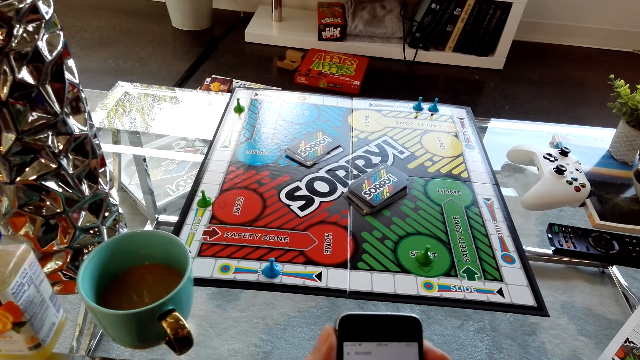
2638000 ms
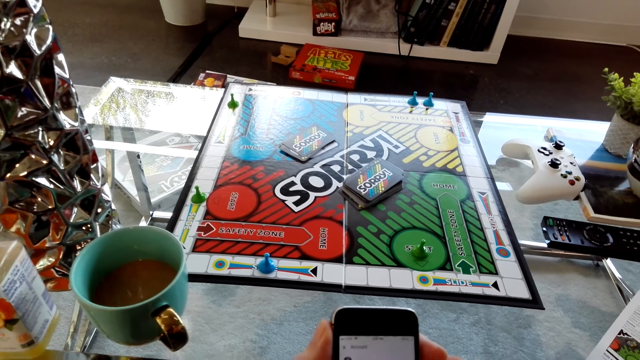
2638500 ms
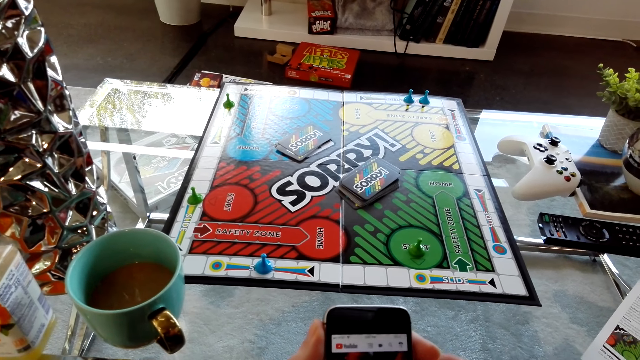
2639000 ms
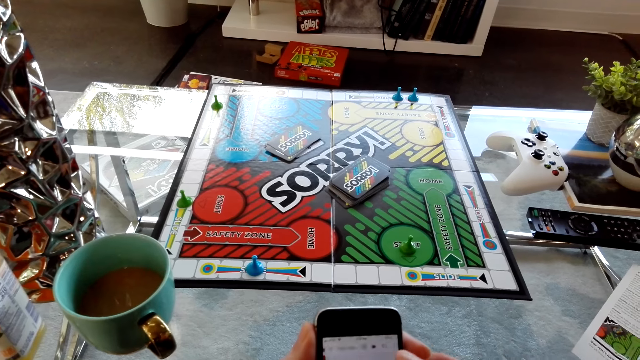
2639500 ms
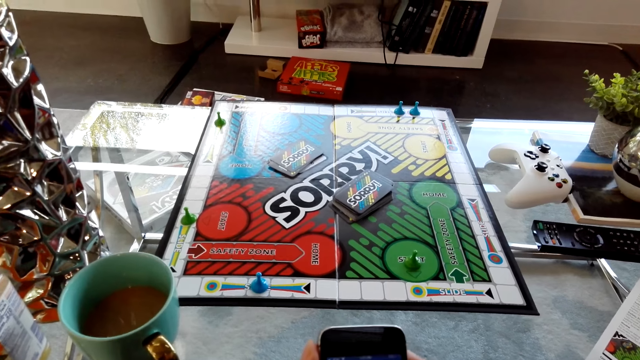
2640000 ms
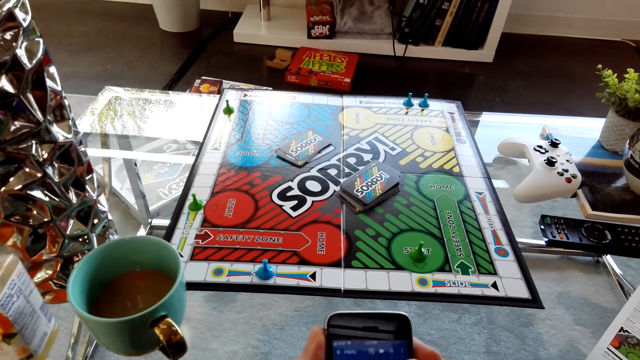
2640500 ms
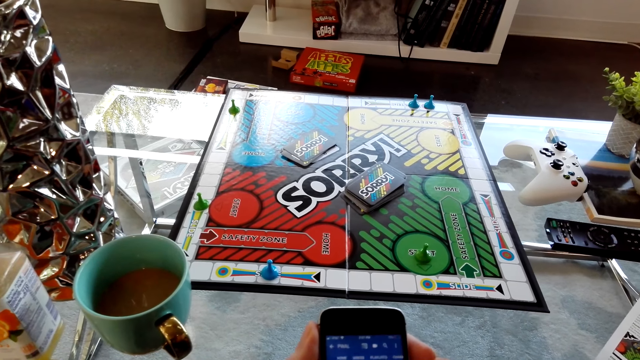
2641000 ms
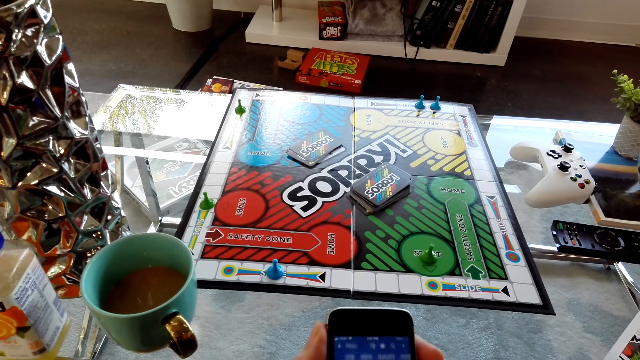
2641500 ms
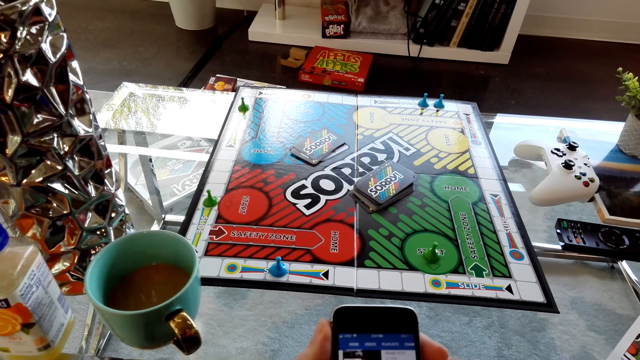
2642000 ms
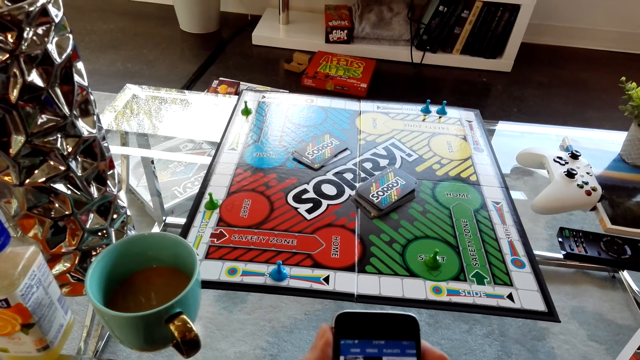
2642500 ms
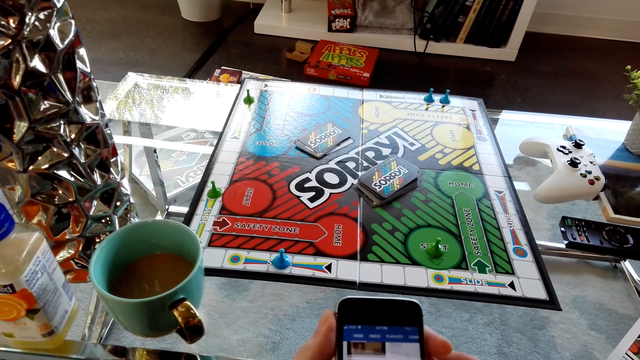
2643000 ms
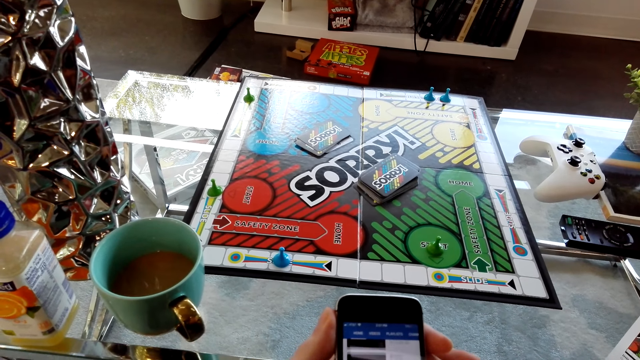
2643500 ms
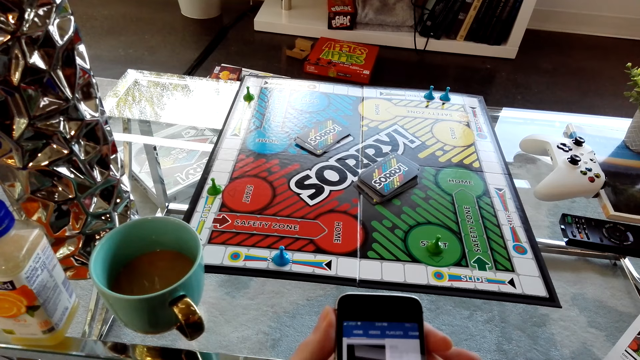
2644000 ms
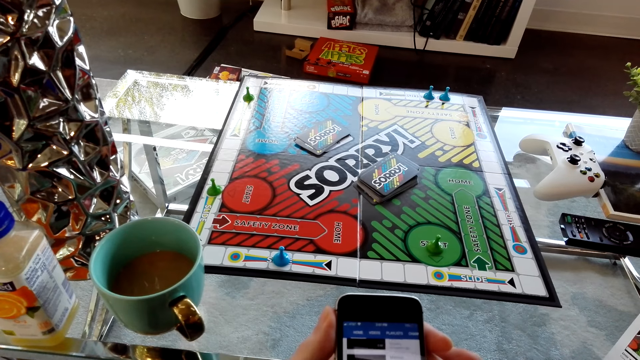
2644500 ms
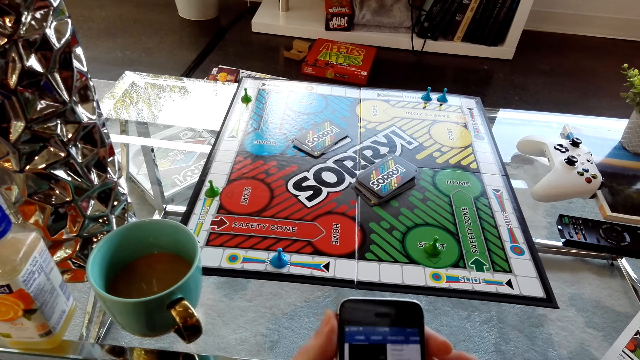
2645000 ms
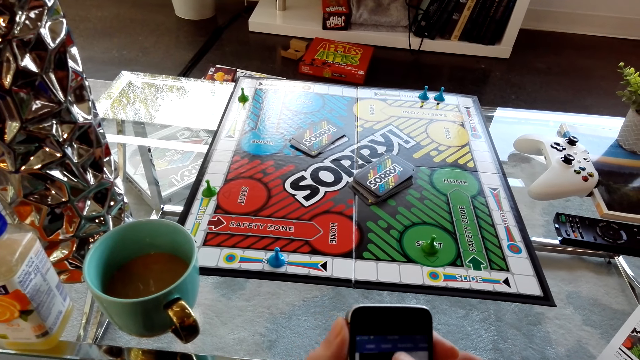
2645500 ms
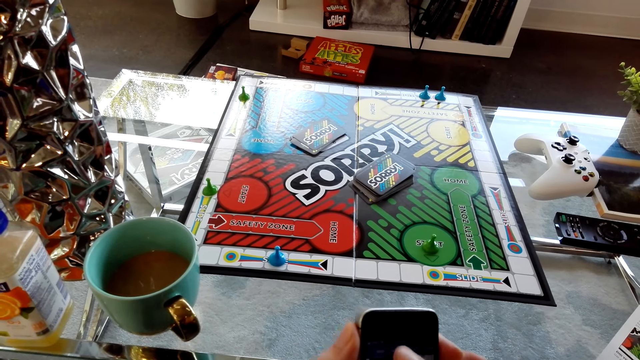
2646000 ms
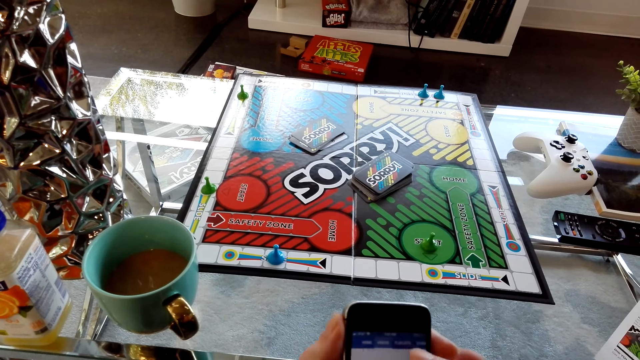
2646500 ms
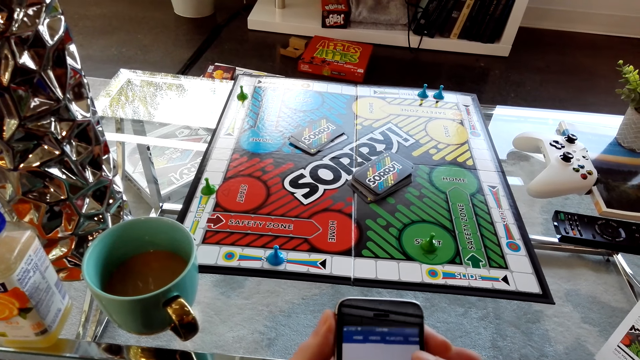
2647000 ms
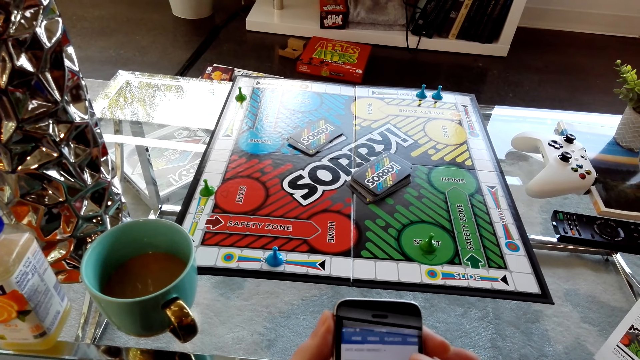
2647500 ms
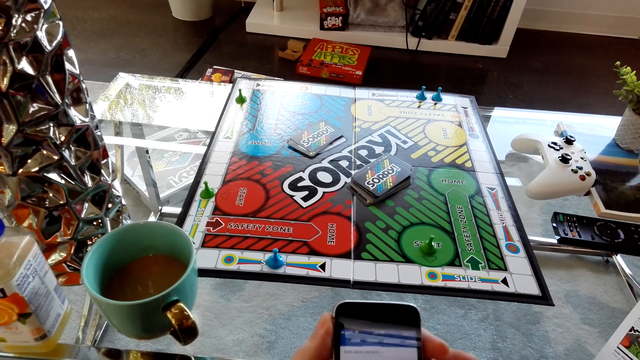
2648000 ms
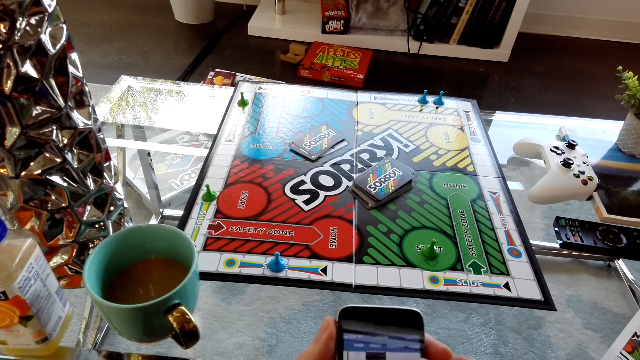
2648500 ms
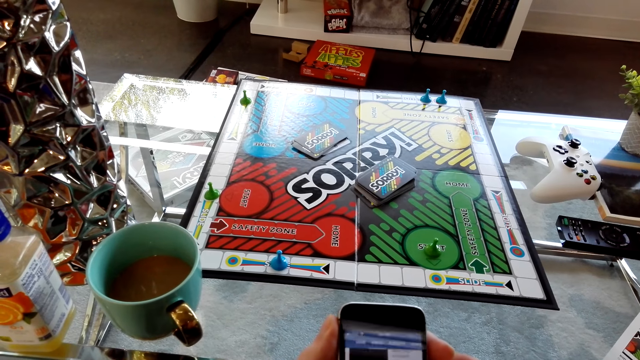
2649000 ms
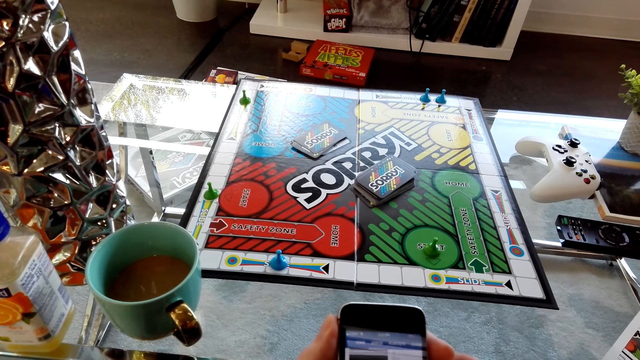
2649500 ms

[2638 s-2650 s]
The camera wearer dialogues with a person.

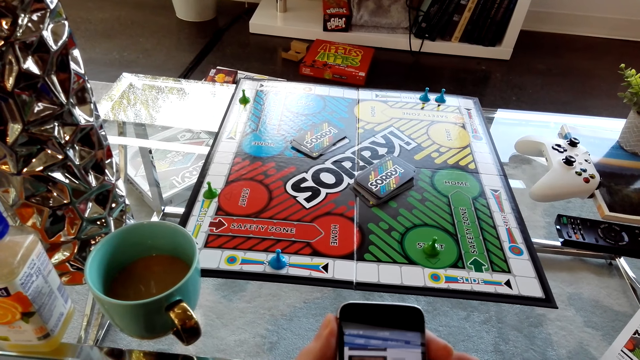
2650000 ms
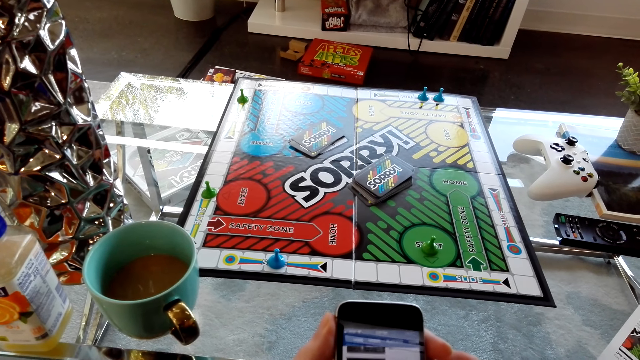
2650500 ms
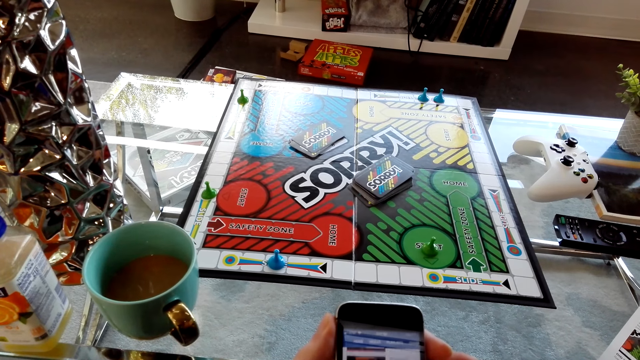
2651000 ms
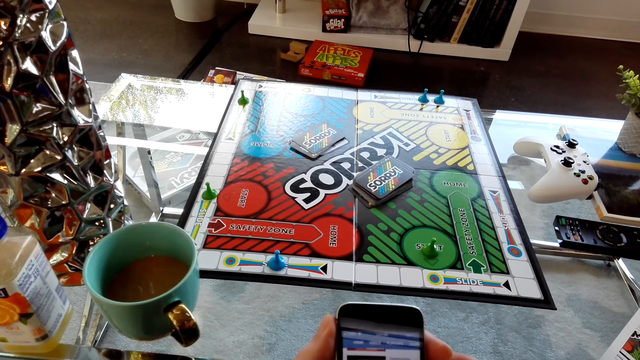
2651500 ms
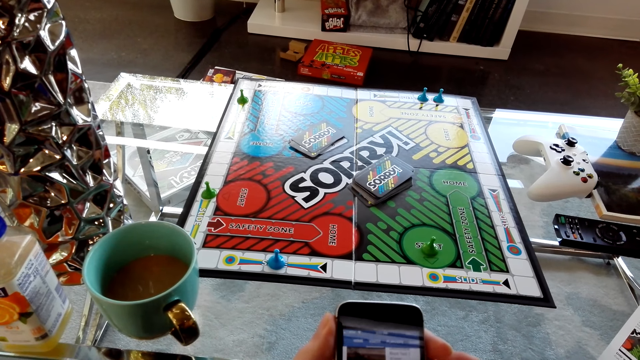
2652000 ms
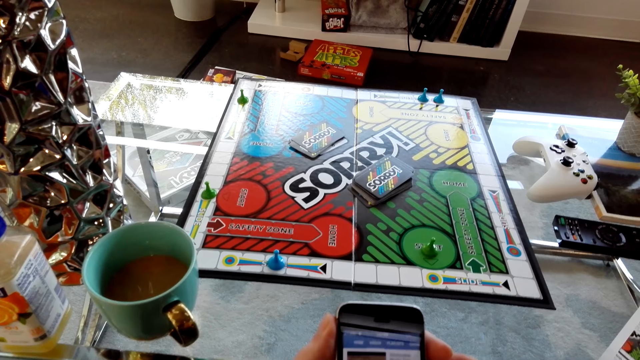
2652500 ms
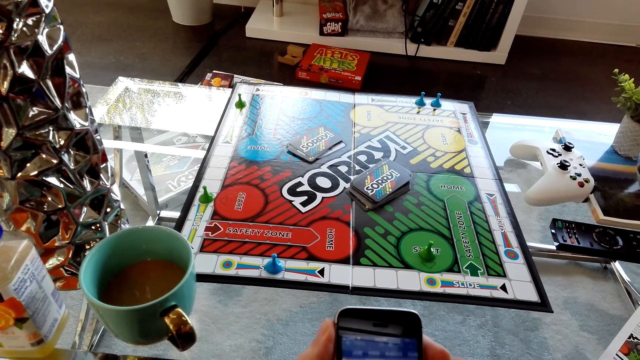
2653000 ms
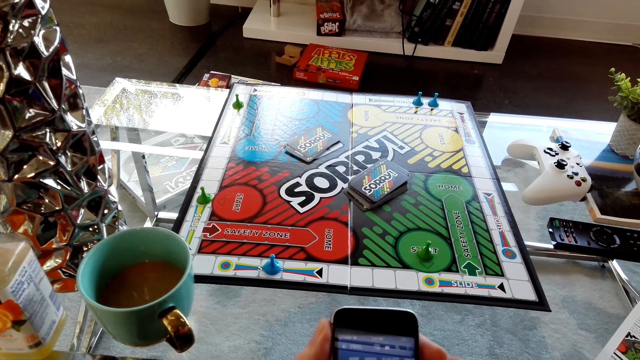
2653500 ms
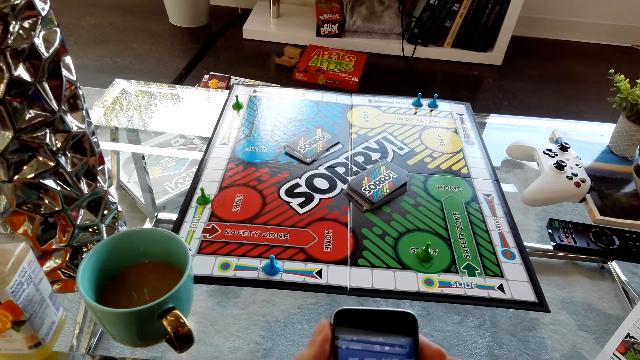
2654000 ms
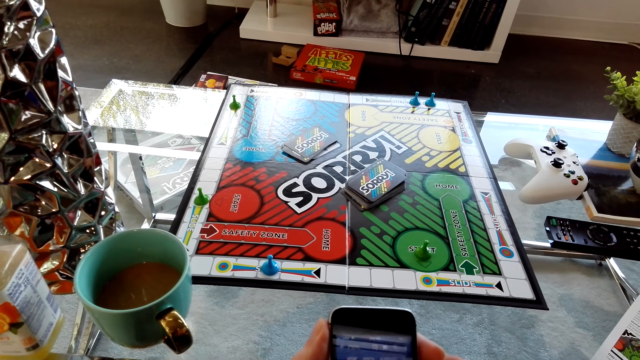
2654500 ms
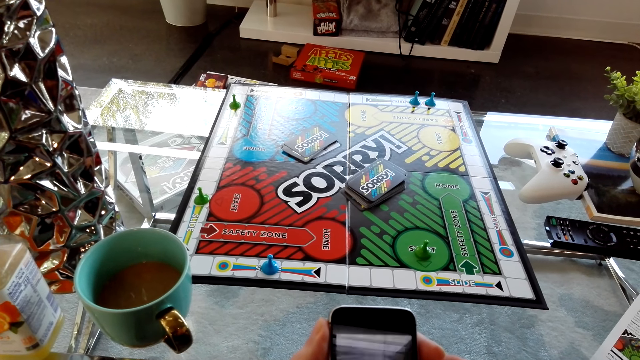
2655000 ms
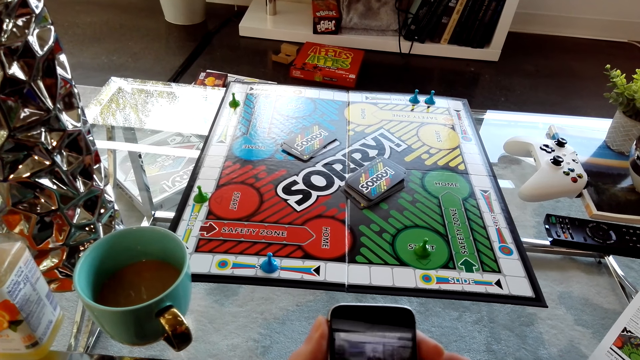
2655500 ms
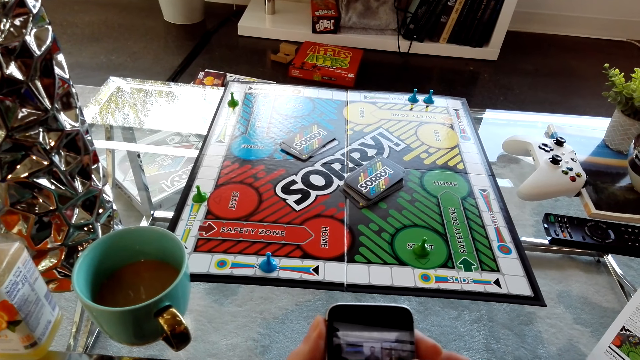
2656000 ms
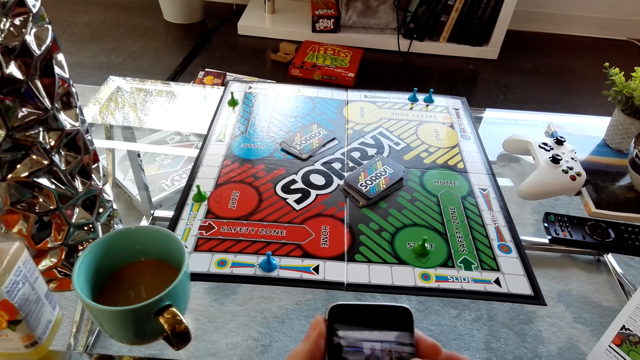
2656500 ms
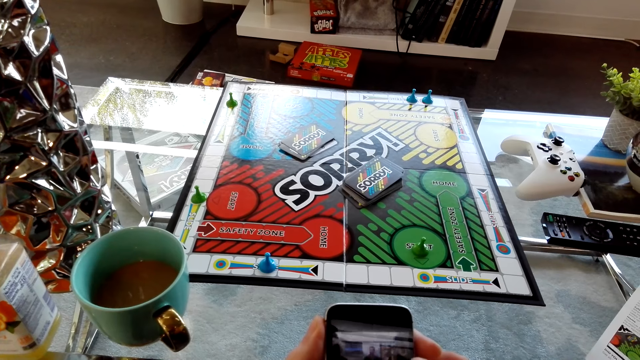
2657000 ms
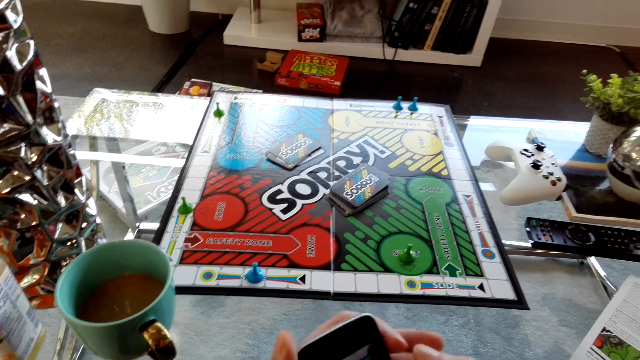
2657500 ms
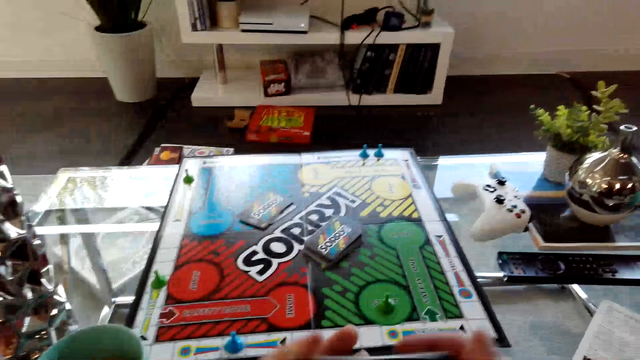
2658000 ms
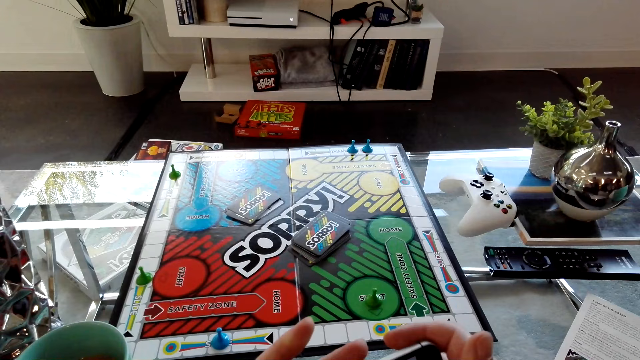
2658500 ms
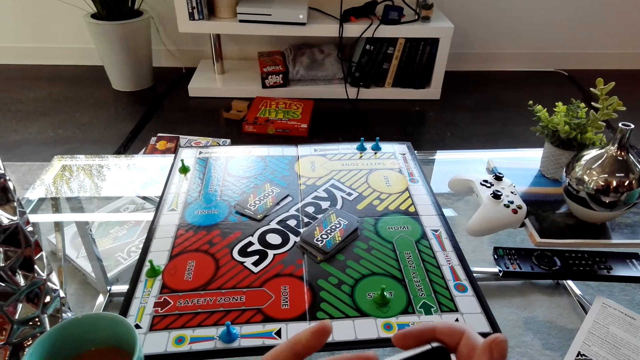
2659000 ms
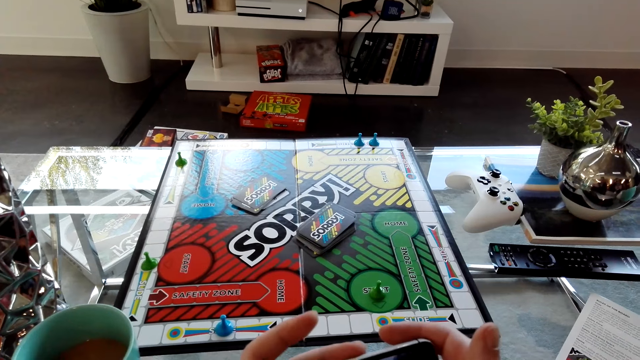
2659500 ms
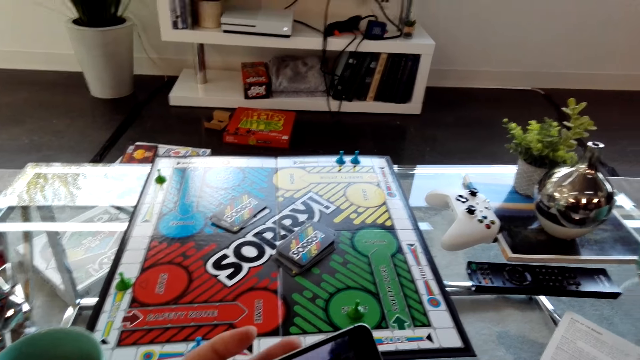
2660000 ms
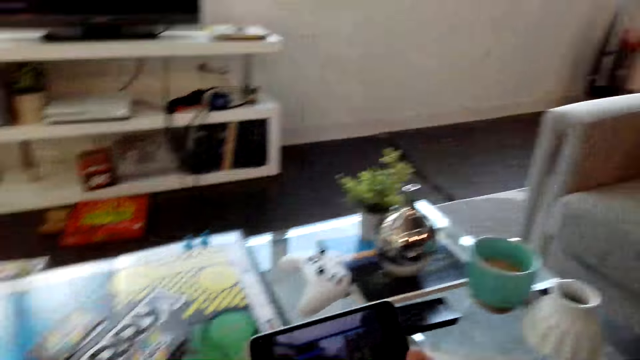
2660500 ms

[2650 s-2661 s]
The camera wearer touches the phone.
